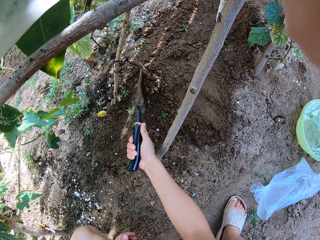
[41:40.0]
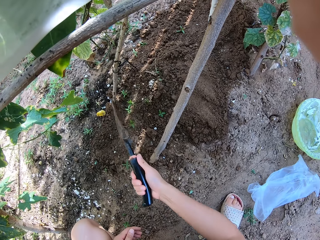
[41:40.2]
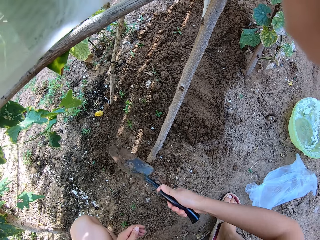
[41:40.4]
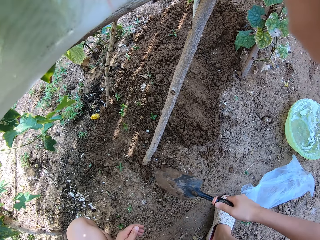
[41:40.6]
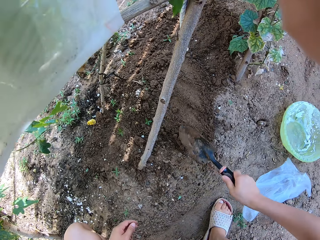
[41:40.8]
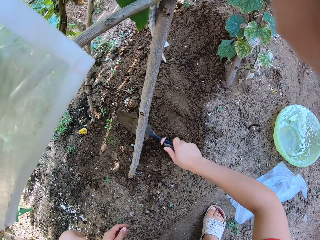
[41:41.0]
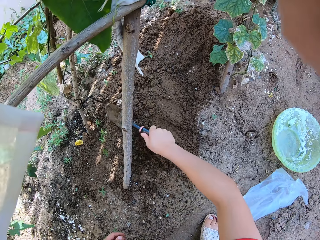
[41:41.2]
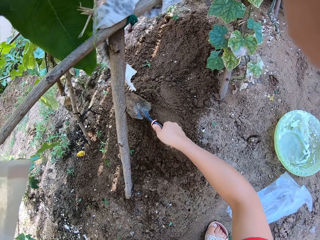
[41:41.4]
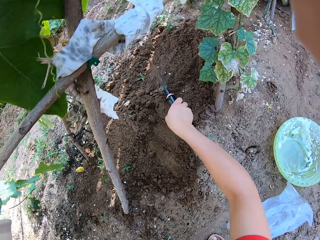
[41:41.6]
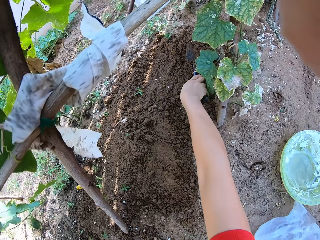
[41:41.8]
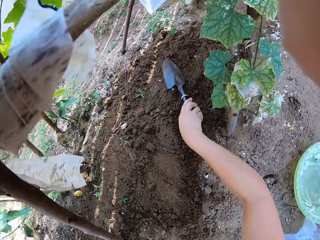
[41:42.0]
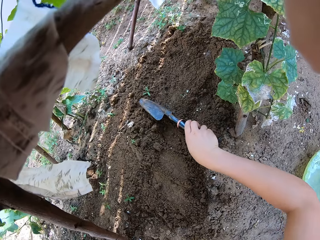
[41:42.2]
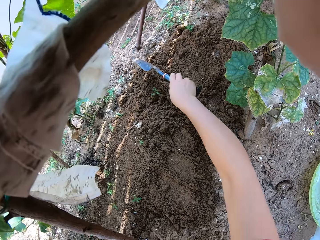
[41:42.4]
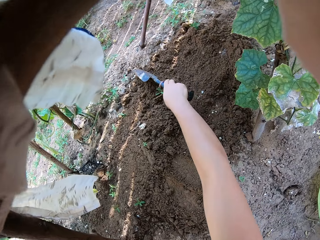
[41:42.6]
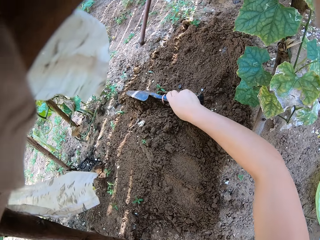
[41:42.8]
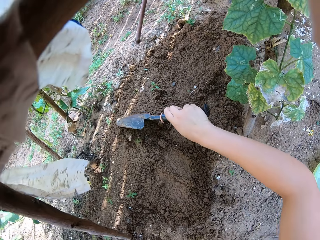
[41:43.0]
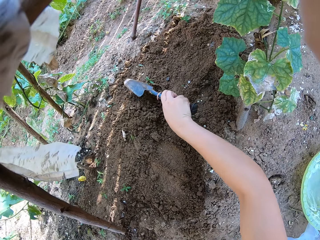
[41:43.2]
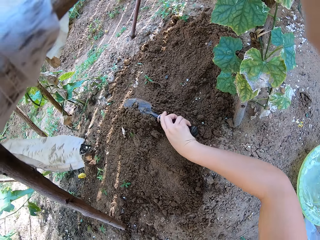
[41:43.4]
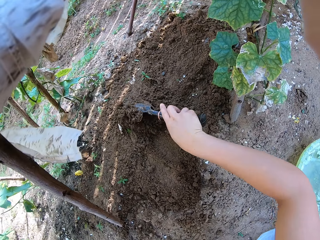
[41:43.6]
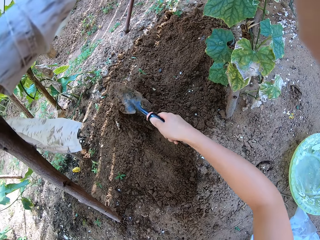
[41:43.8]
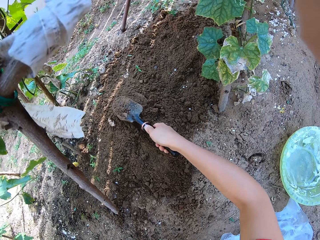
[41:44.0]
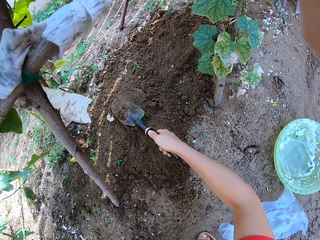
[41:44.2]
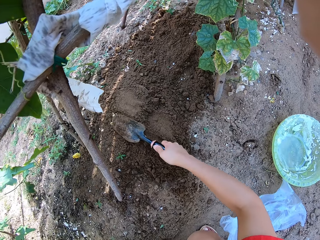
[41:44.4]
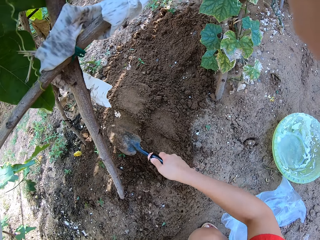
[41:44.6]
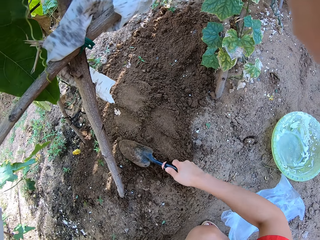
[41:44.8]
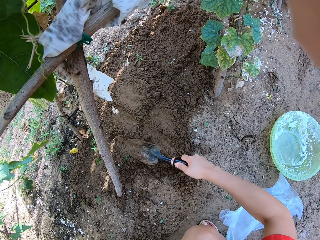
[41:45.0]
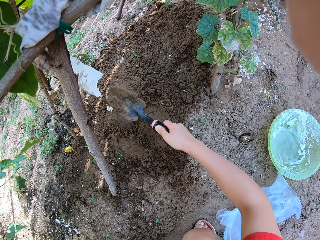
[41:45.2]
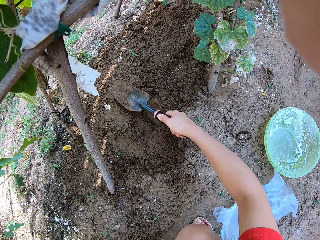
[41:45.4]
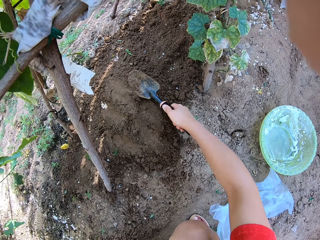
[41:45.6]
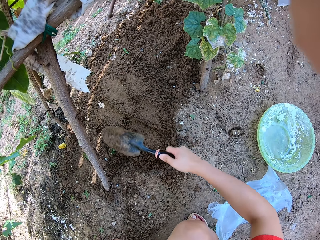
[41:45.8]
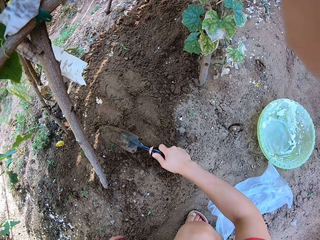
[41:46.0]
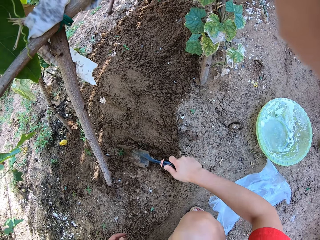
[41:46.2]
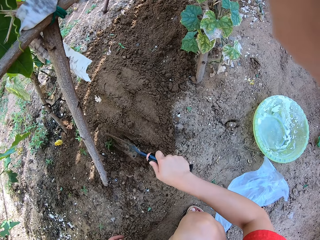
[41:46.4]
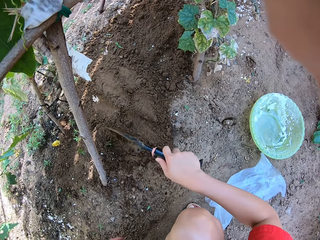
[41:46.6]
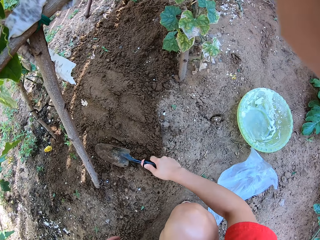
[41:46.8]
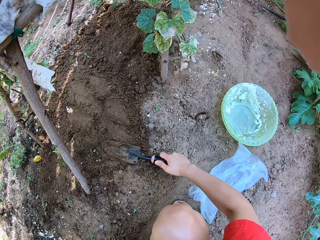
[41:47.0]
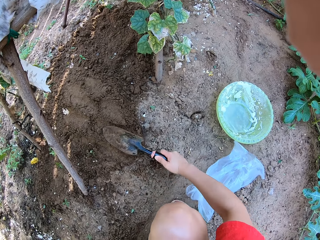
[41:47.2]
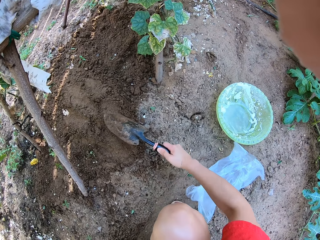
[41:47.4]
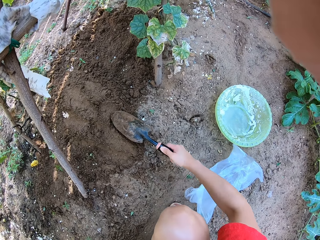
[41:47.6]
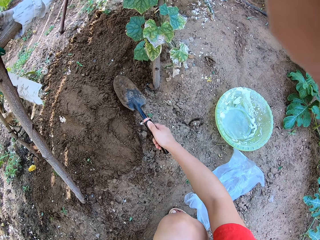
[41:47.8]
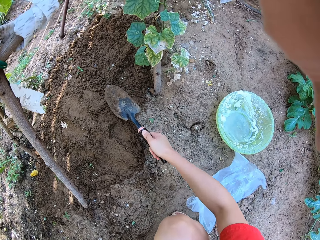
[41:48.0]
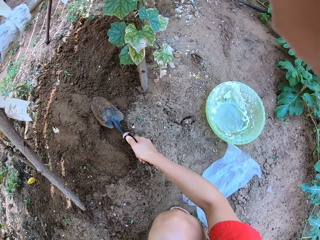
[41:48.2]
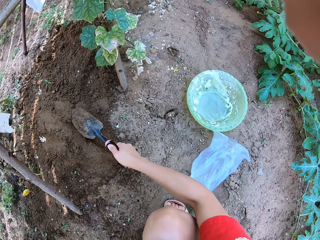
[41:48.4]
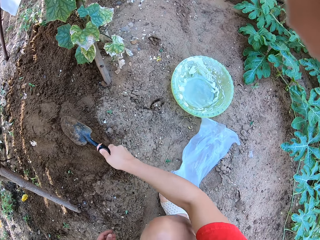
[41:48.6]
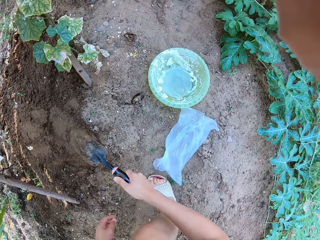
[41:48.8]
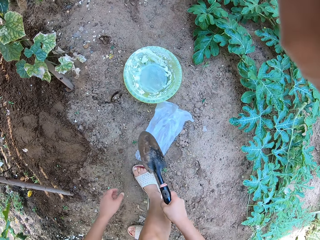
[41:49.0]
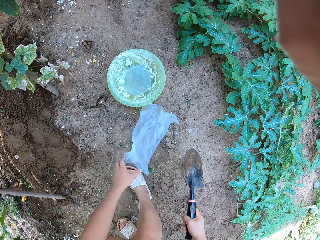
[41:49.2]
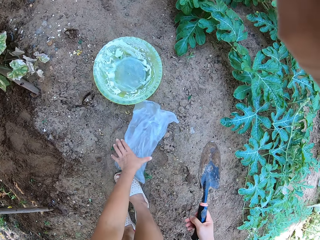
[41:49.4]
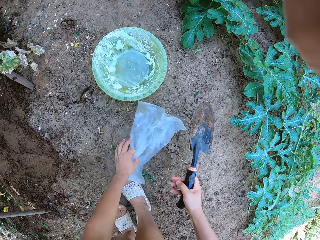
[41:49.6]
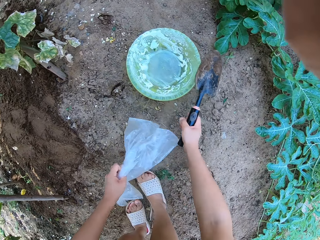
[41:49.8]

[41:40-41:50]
The camera wearer flattens soil with a hand shovel. They pull soil with the hand shovel. They flatten soil with the hand shovel.

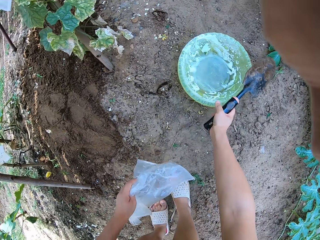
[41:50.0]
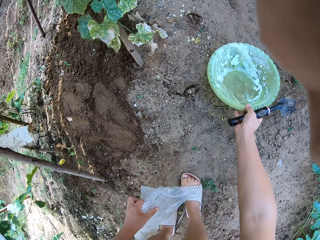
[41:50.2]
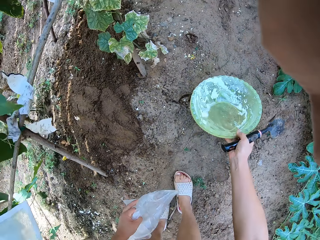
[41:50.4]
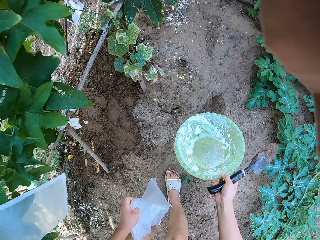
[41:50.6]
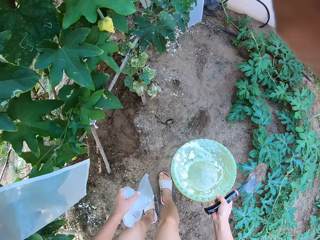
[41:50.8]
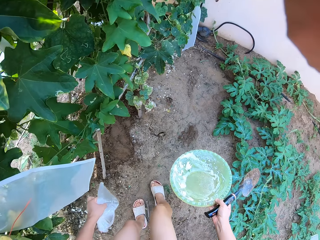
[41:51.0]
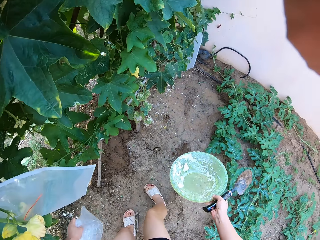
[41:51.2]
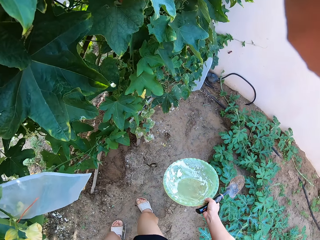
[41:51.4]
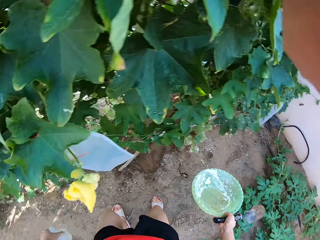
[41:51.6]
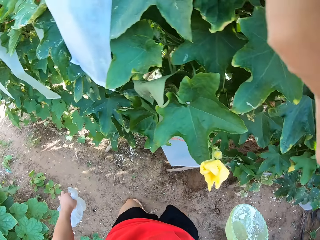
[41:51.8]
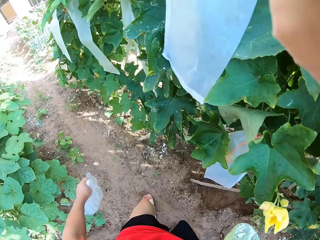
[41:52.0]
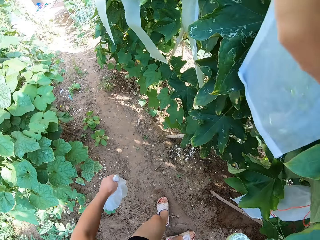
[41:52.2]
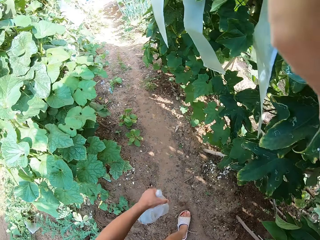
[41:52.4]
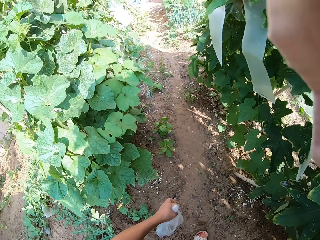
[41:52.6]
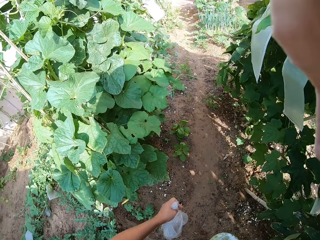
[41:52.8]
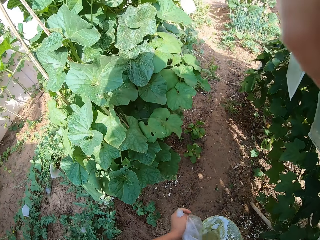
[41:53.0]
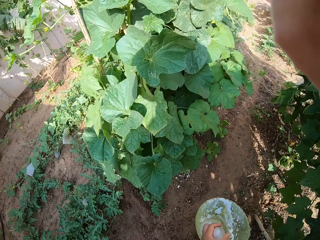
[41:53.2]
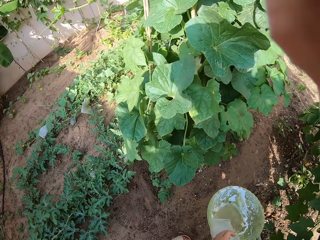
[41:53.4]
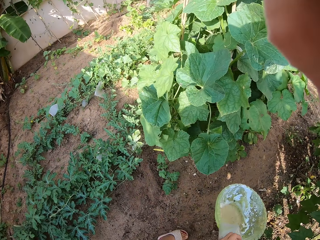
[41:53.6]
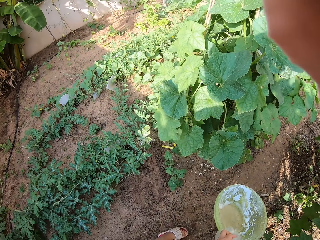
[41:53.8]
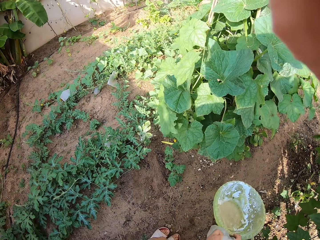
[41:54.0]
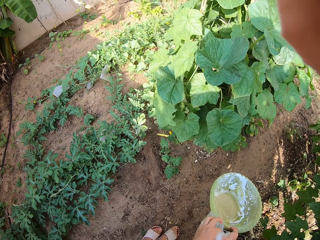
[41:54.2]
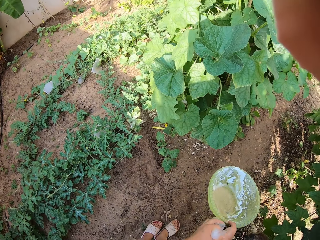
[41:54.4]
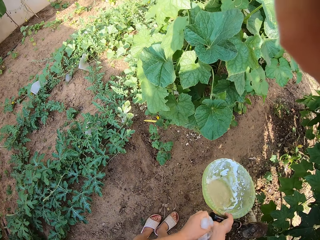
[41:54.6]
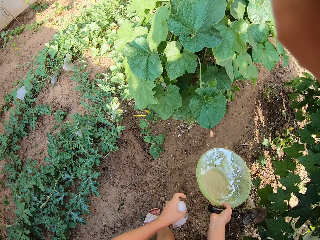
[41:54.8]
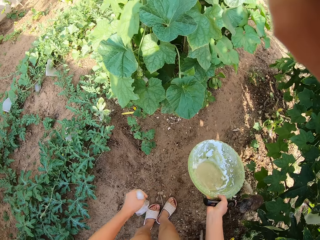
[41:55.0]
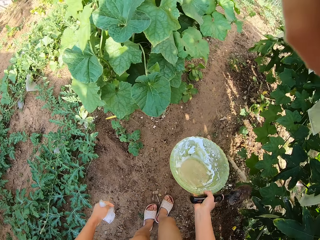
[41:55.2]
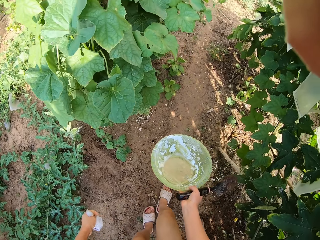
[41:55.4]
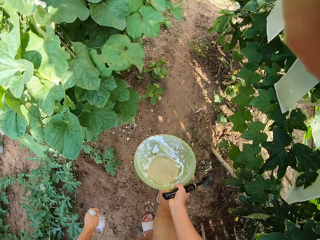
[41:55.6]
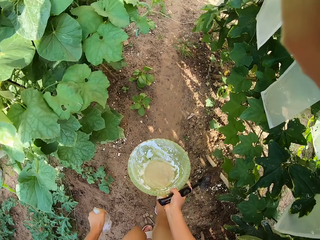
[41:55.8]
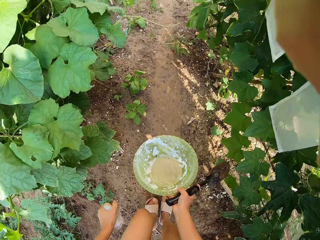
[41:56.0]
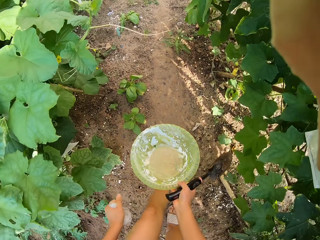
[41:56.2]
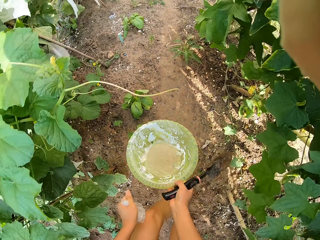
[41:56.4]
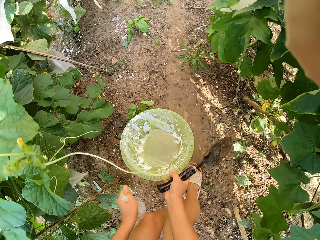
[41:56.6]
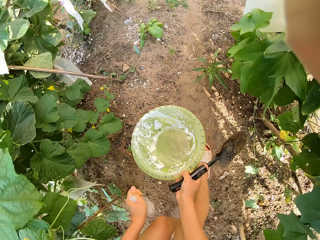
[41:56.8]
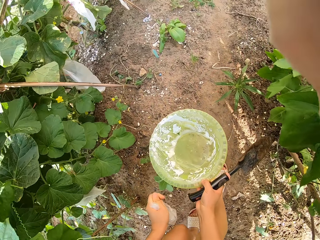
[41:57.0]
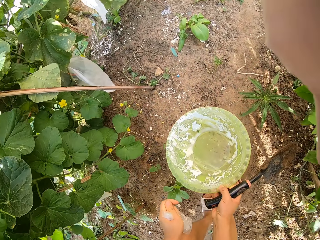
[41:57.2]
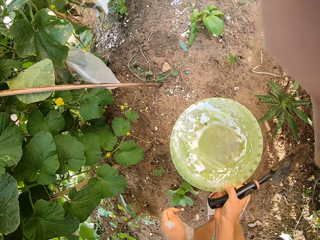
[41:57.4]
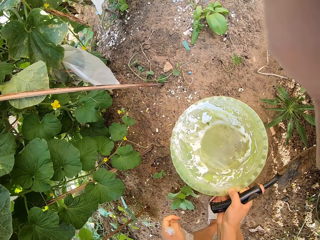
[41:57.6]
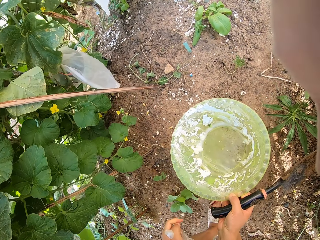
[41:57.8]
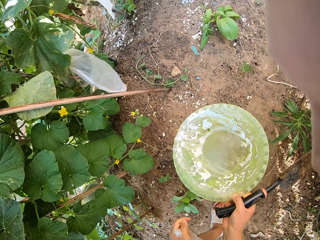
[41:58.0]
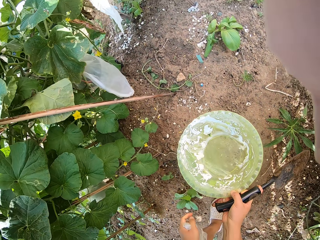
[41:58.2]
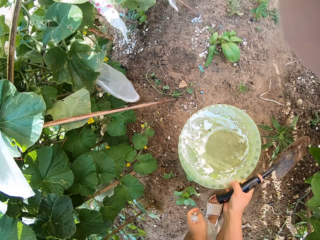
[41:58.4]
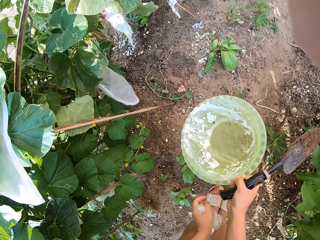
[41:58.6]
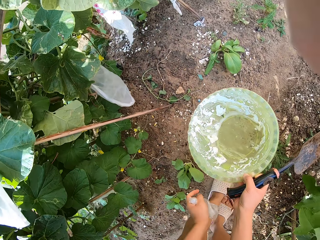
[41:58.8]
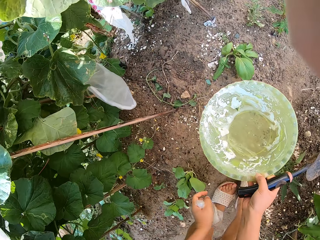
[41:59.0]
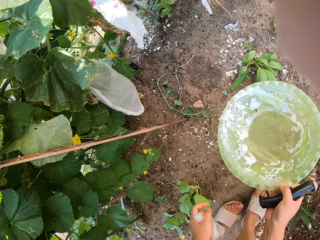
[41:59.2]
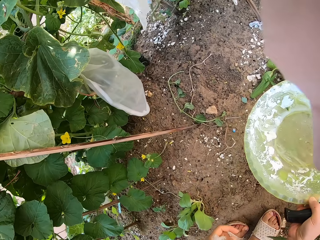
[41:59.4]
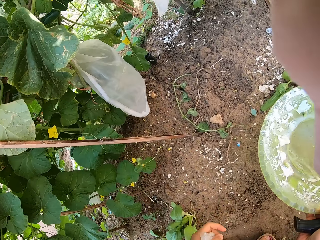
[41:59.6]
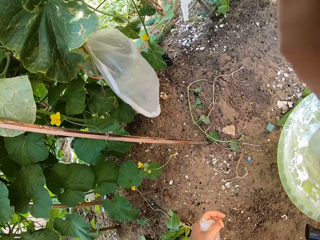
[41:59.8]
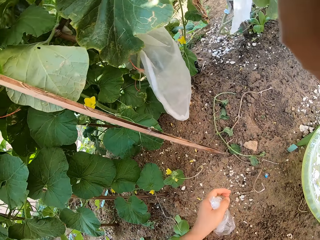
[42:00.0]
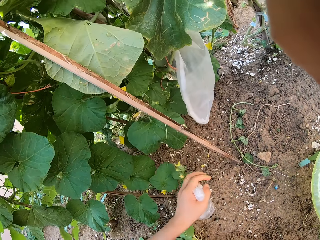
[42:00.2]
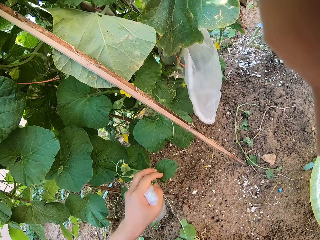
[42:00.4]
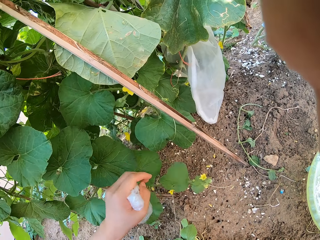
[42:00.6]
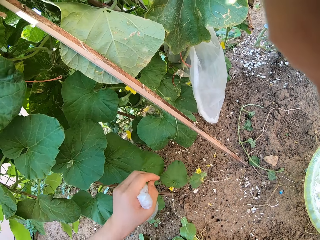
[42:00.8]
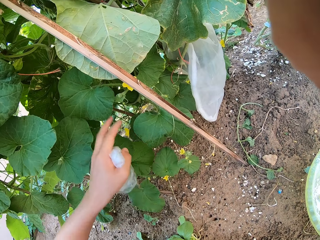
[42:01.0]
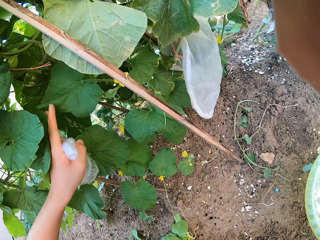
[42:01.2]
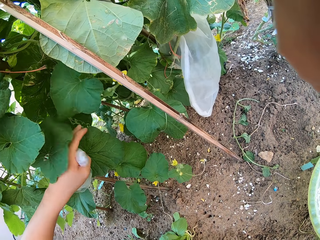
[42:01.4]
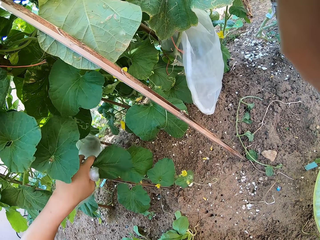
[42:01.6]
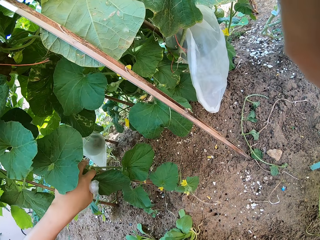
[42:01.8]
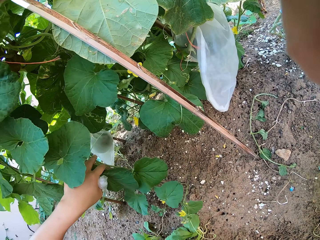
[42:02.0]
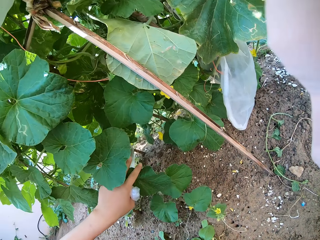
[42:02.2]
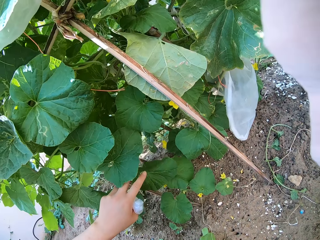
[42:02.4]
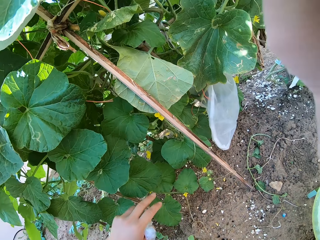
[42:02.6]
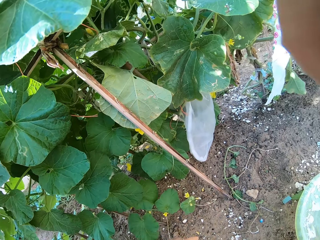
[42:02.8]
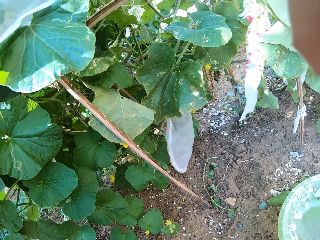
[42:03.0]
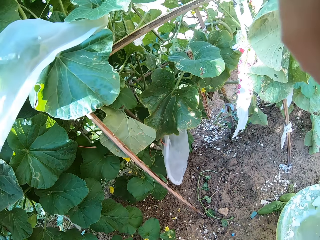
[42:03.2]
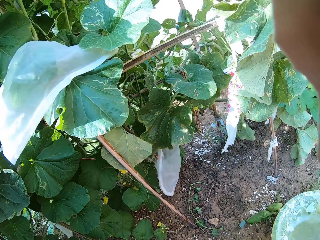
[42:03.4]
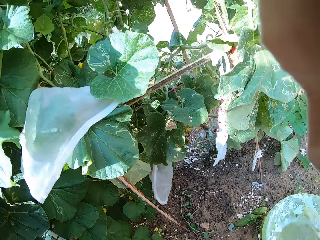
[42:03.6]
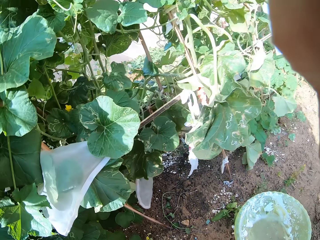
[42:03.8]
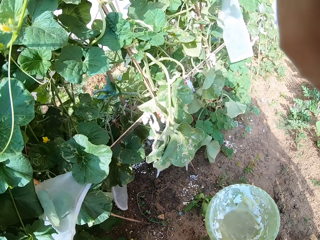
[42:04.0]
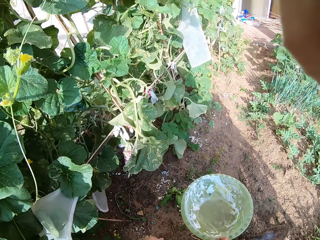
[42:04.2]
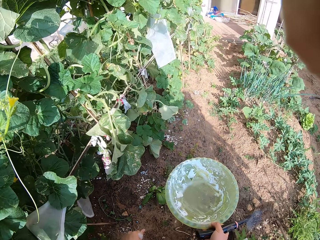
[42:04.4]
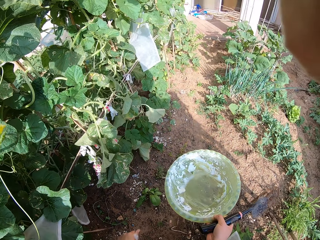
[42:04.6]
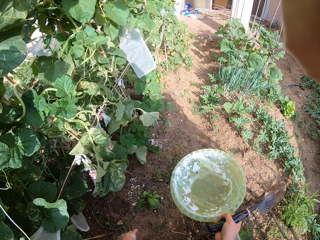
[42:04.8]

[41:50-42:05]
The camera wearer picks a paper from the garden. They pick a bowl from the garden. They turn around the garden and walk around the garden. They look through the leaves and touch a plant.
